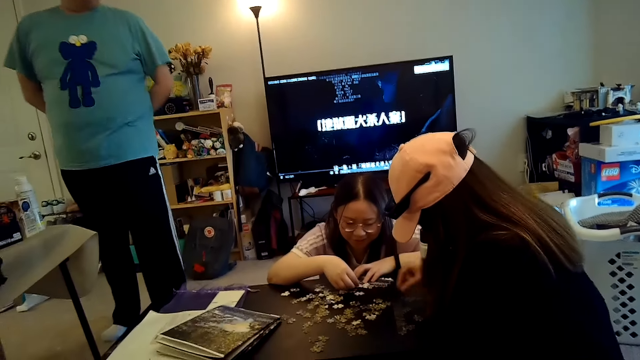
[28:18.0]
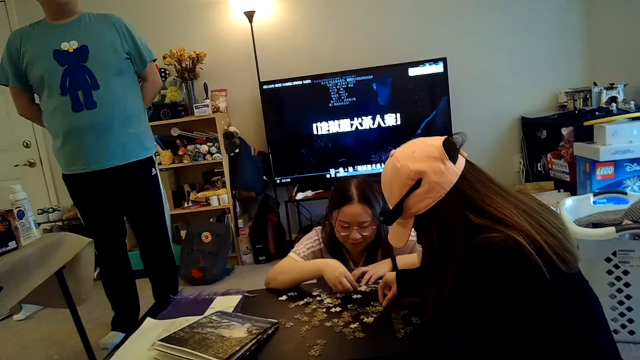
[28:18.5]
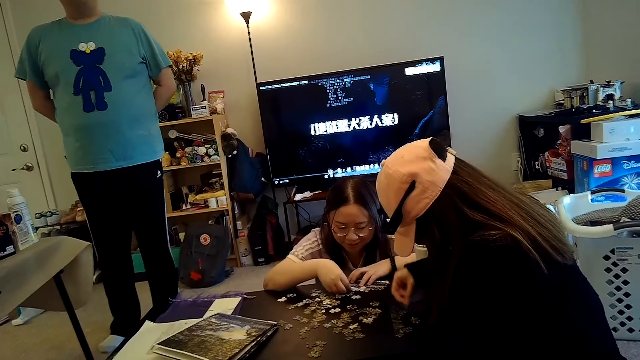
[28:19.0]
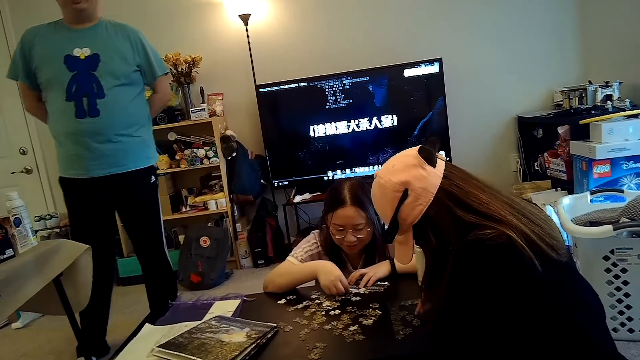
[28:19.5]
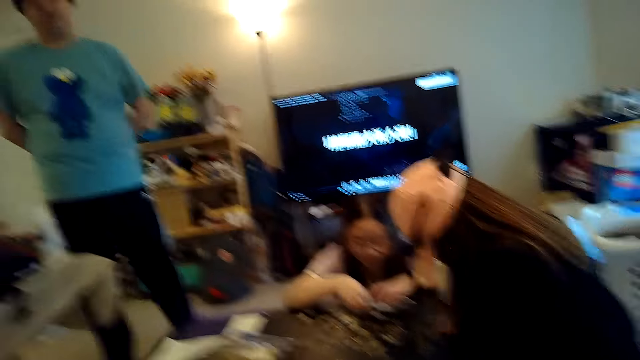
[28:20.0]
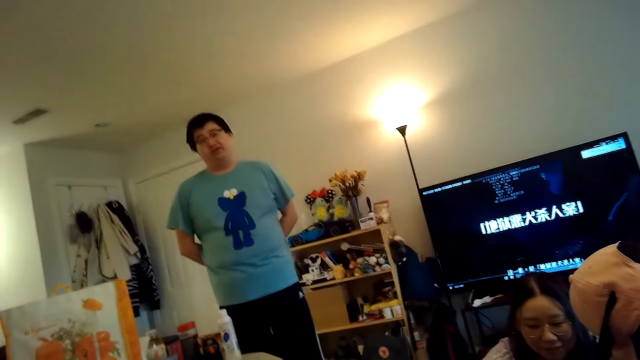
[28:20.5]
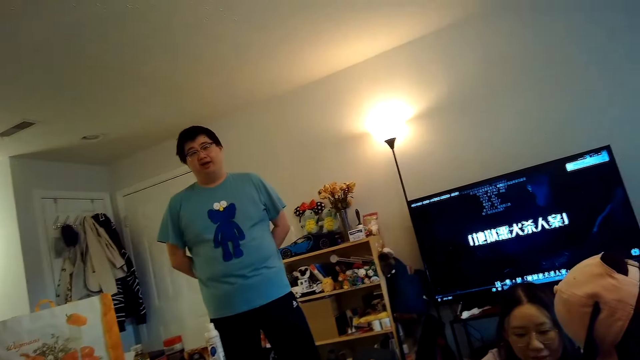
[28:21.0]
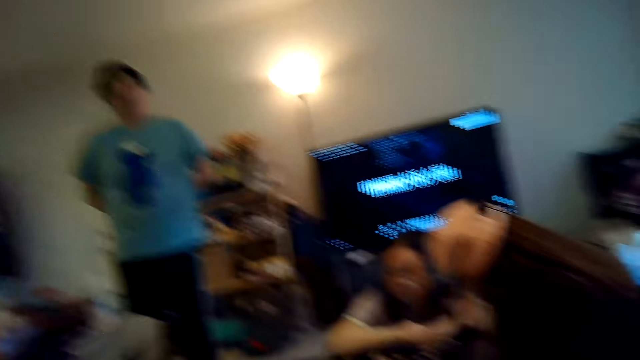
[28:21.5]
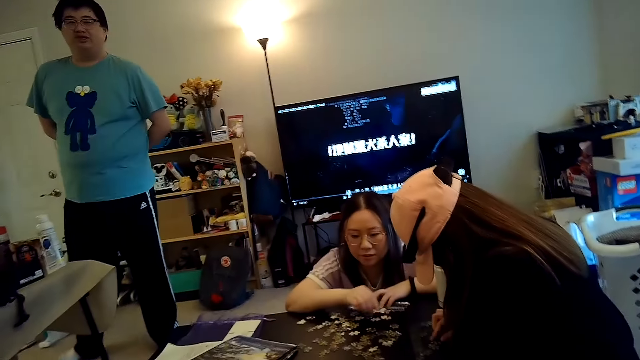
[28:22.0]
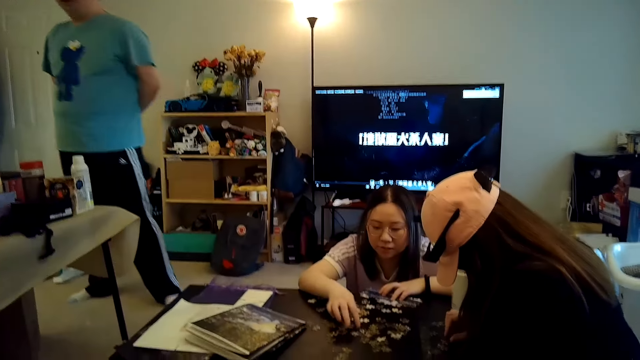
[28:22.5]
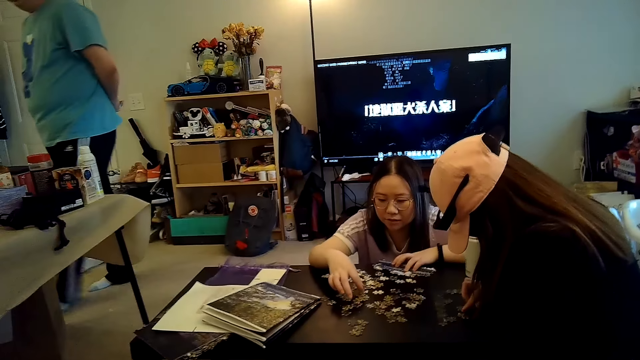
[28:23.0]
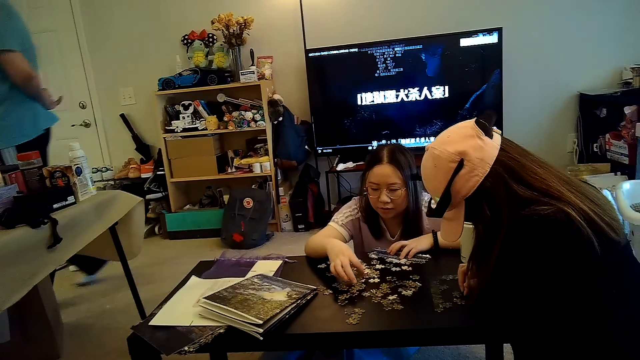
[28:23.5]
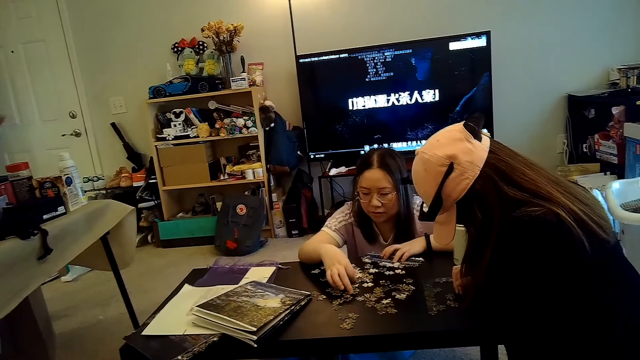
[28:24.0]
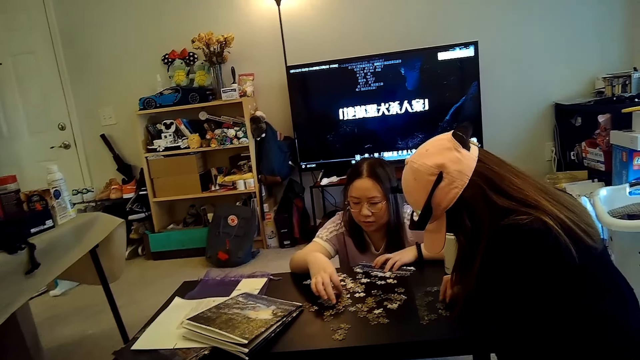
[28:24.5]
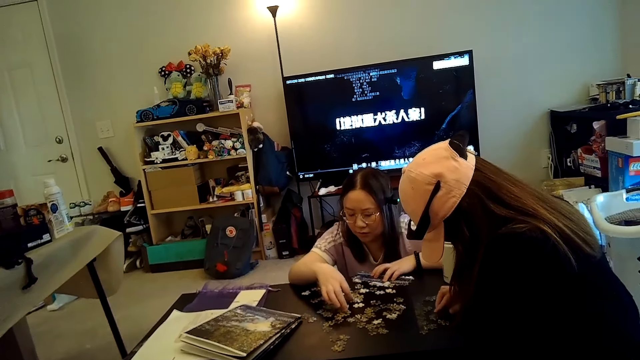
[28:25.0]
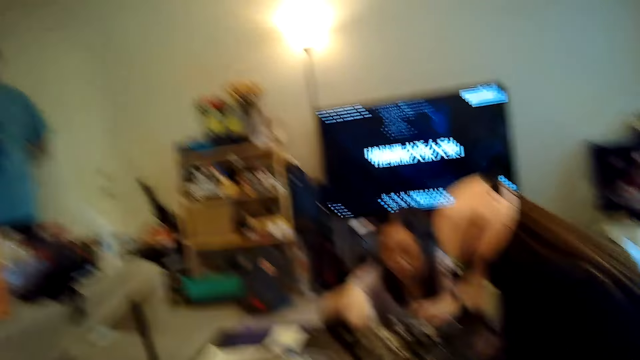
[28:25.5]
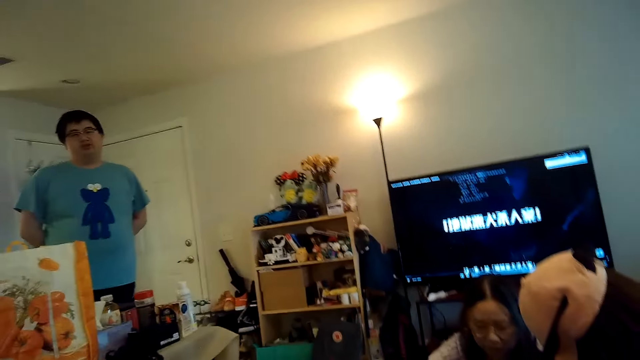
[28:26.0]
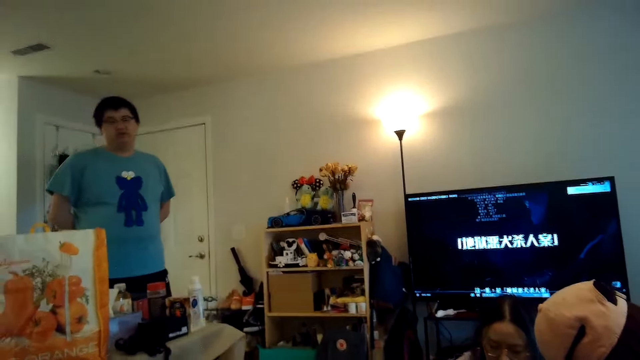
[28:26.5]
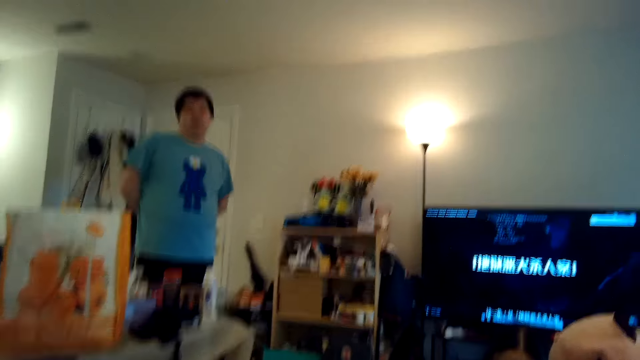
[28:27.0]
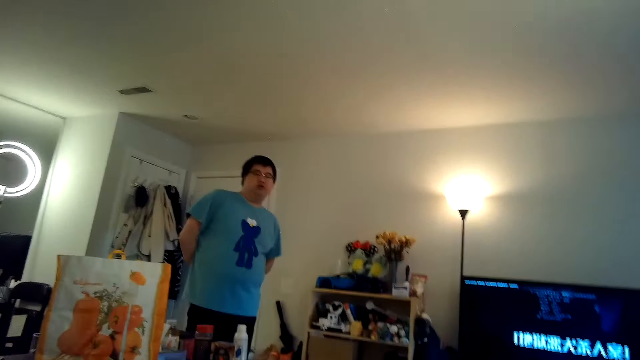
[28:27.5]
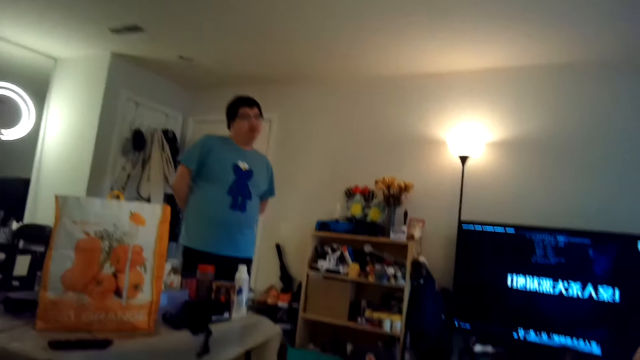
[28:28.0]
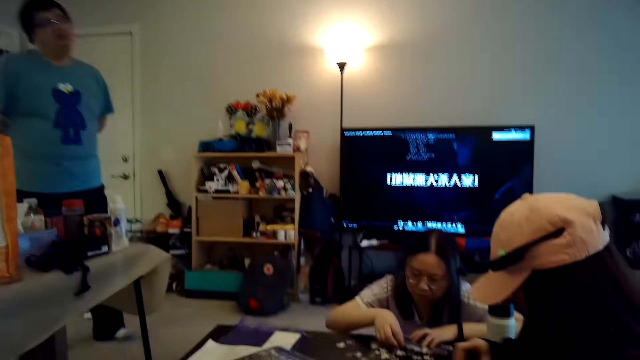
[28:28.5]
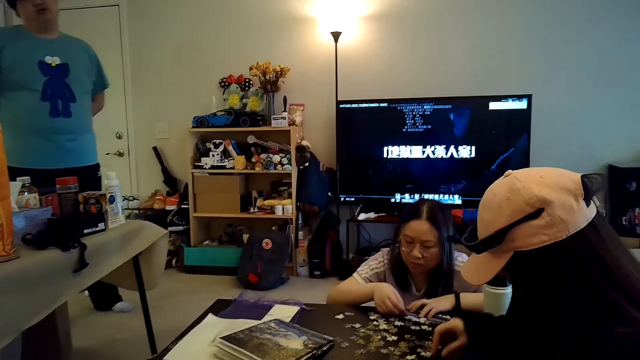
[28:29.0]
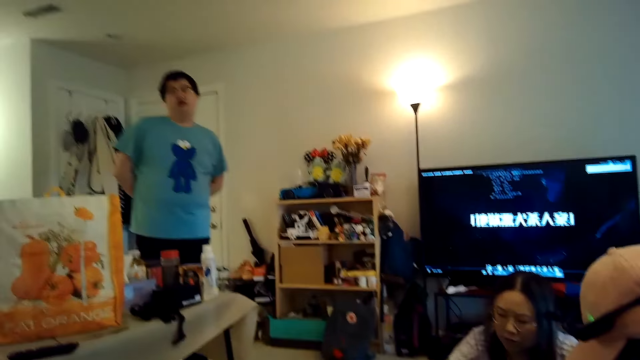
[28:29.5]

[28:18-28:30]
A person talks to someone.

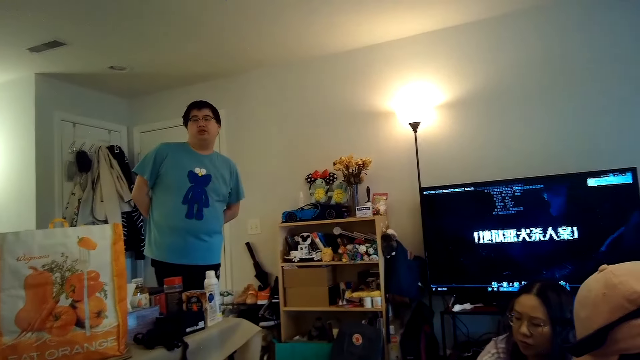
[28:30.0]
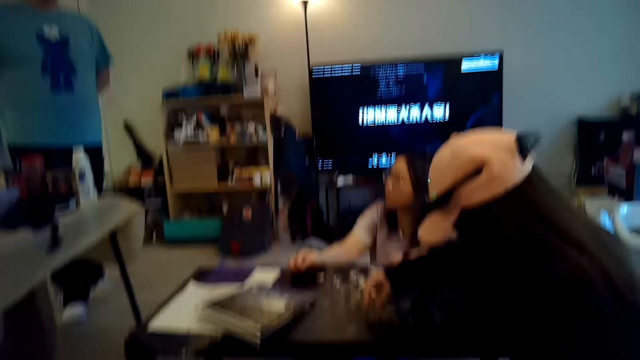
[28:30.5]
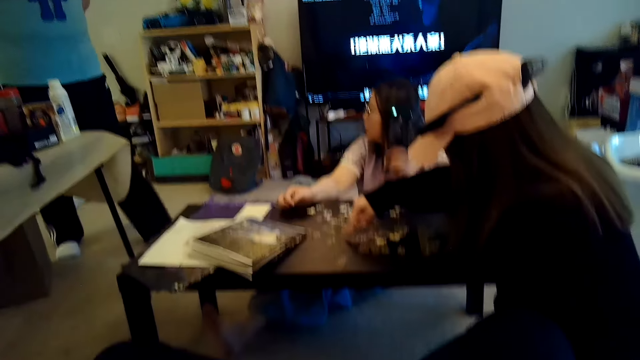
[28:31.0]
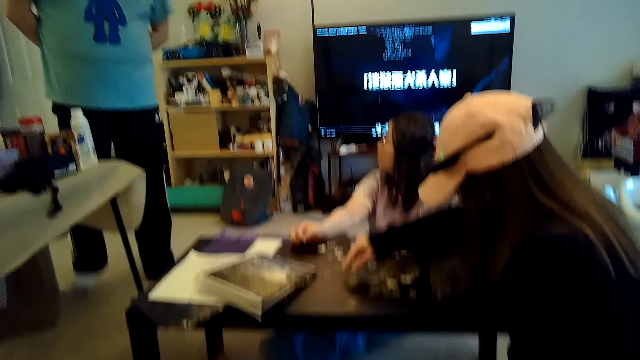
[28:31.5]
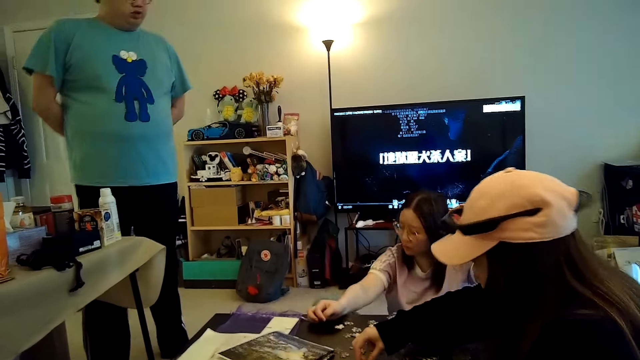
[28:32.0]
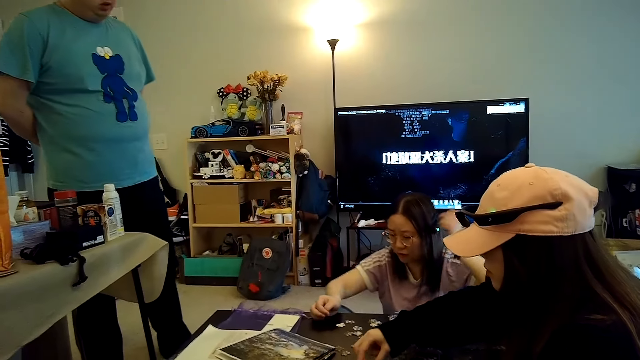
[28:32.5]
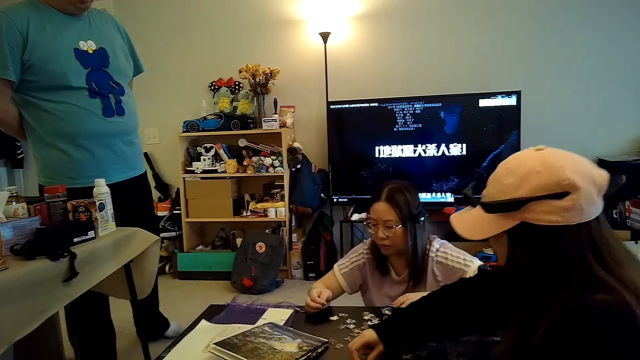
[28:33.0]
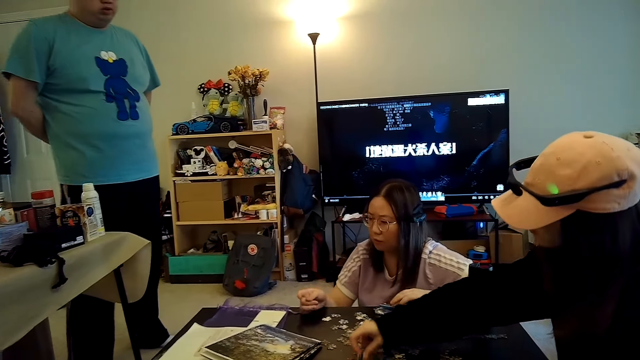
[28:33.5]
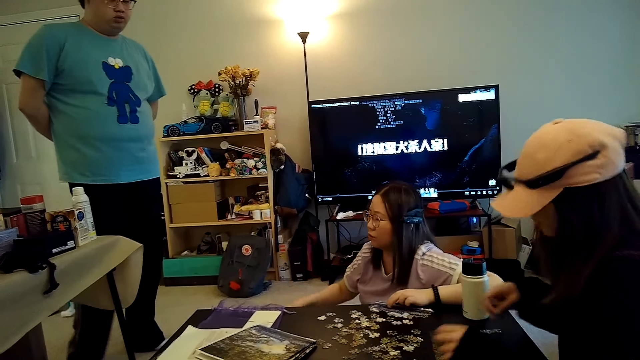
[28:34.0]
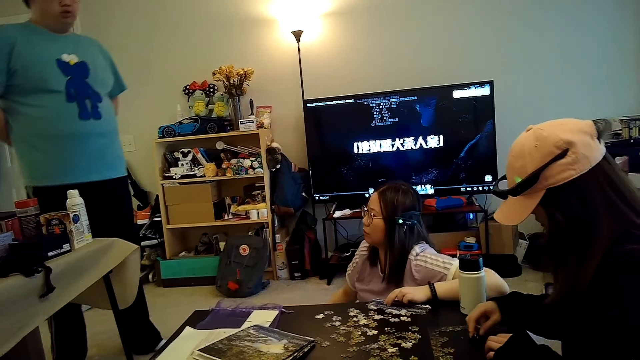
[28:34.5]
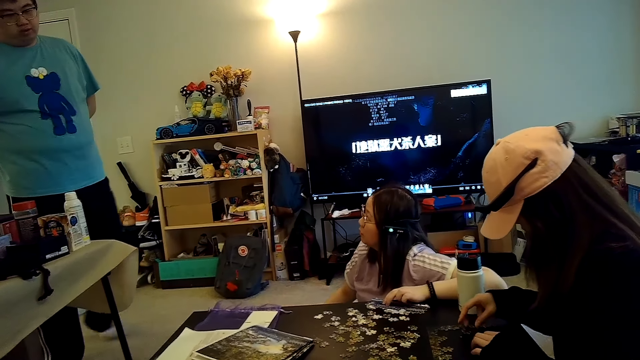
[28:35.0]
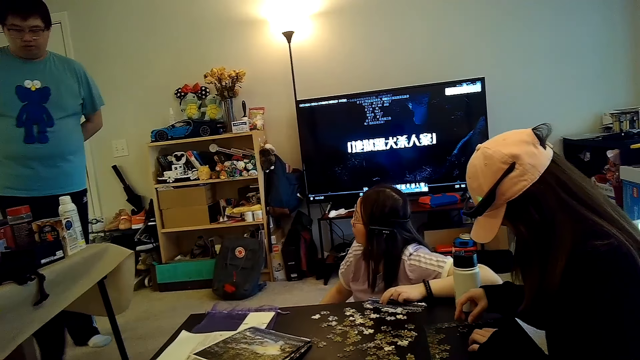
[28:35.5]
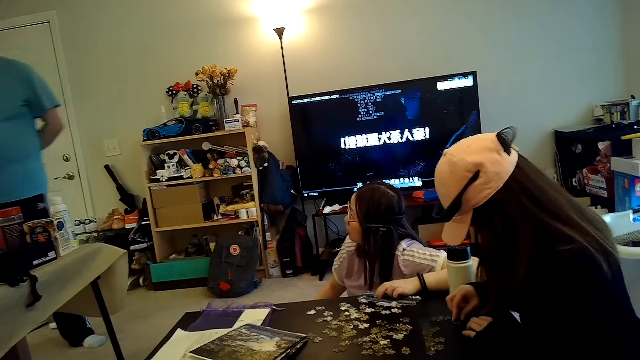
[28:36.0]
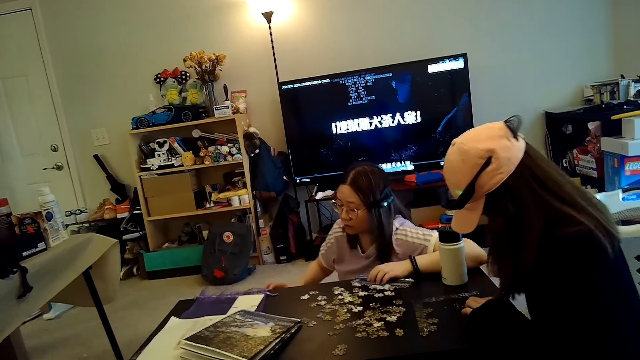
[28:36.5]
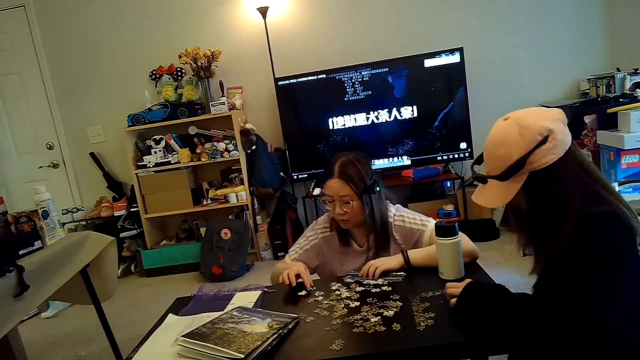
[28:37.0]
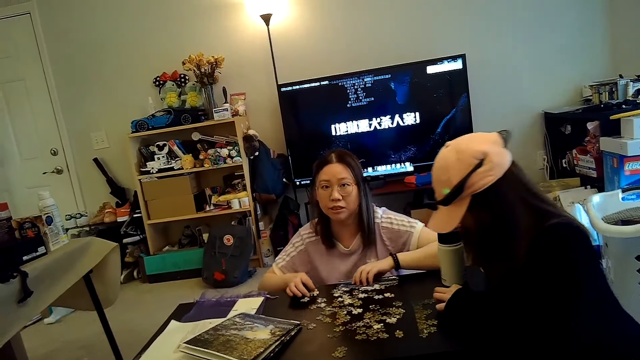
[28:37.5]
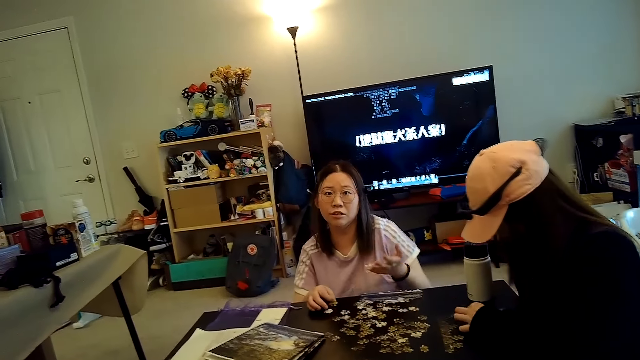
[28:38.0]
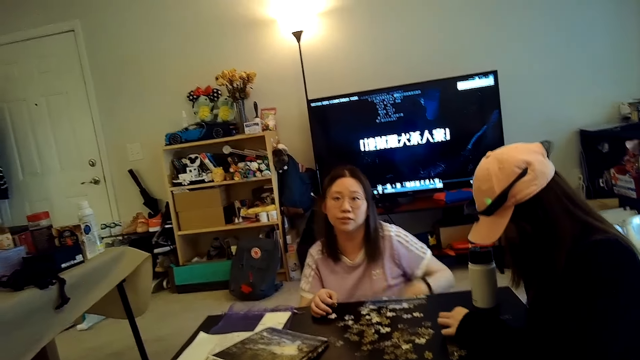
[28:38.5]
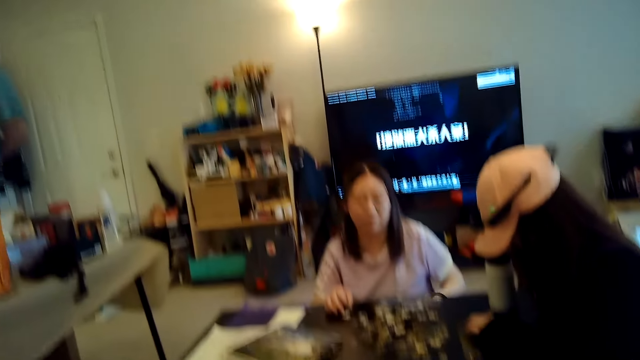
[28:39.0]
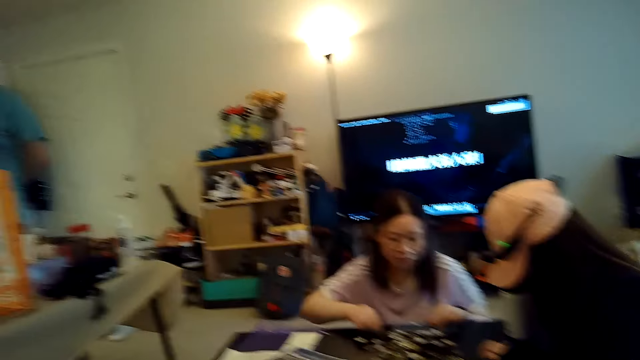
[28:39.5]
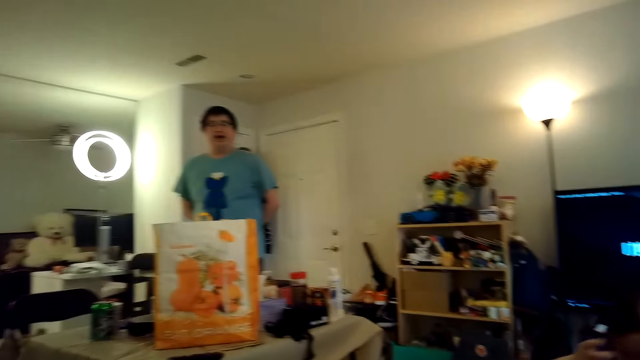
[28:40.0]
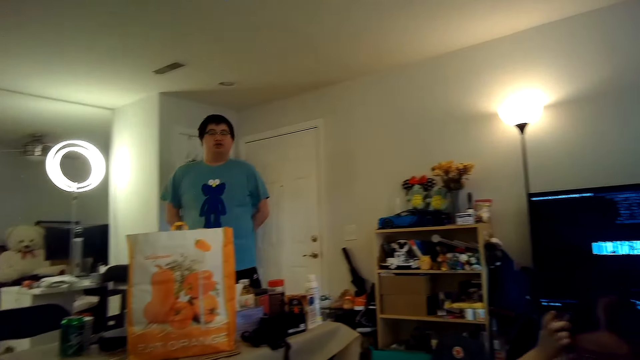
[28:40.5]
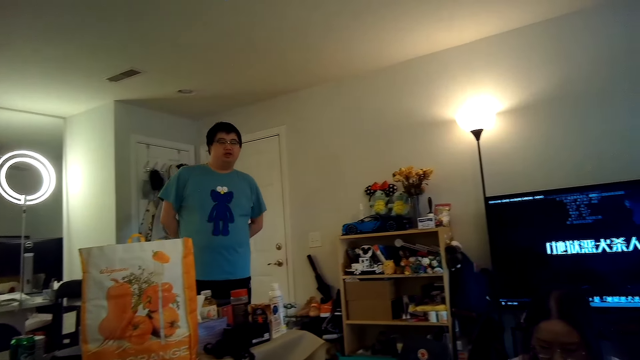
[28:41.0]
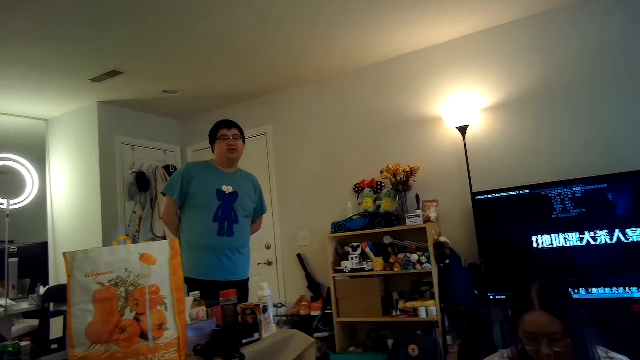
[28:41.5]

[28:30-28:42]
A person talks to the camera wearer.
